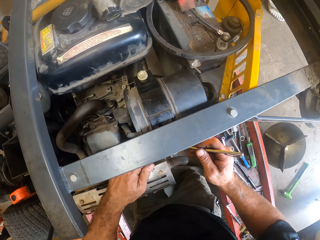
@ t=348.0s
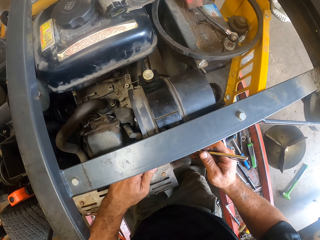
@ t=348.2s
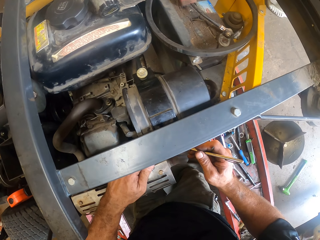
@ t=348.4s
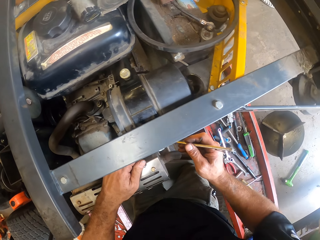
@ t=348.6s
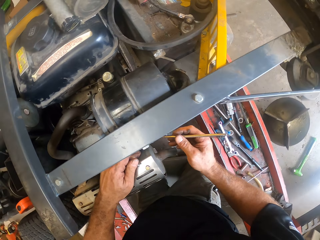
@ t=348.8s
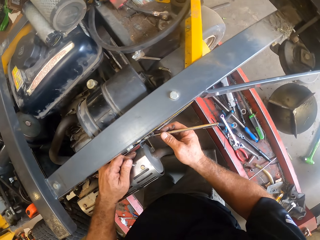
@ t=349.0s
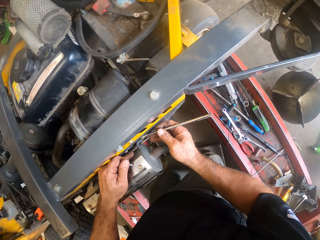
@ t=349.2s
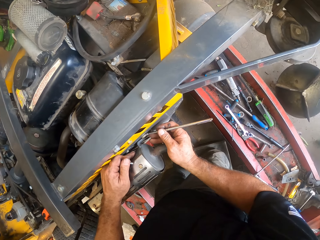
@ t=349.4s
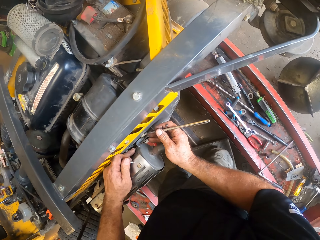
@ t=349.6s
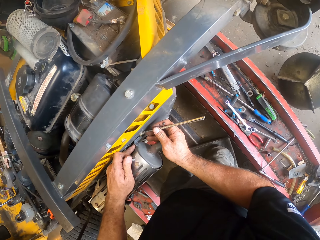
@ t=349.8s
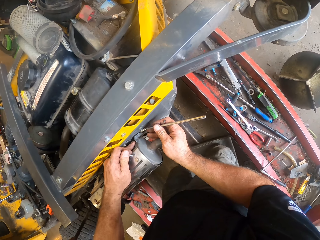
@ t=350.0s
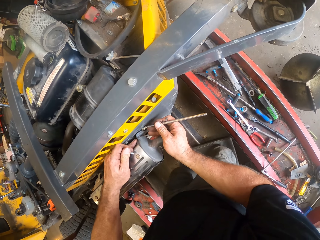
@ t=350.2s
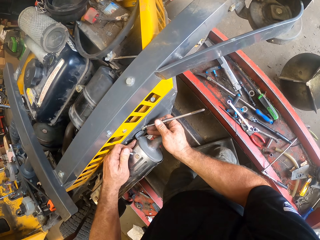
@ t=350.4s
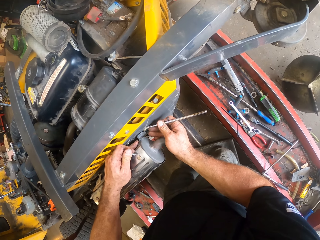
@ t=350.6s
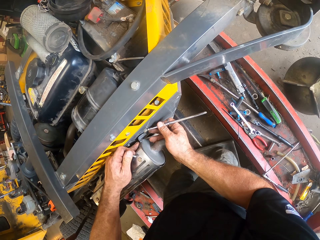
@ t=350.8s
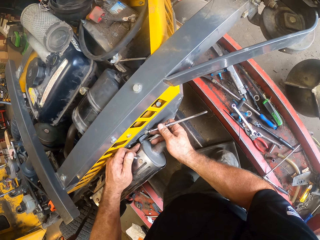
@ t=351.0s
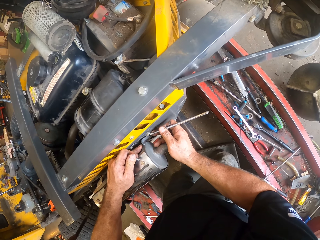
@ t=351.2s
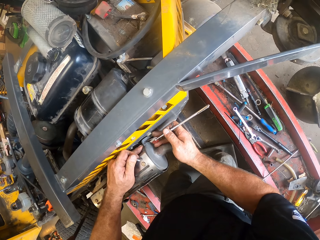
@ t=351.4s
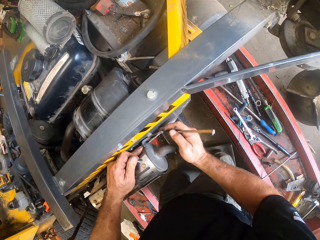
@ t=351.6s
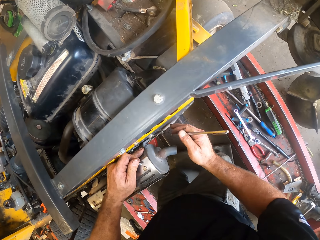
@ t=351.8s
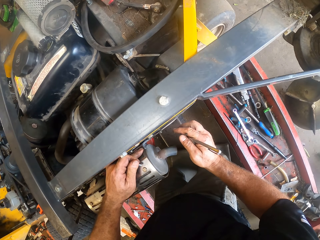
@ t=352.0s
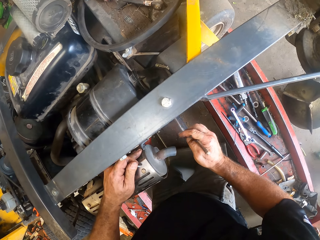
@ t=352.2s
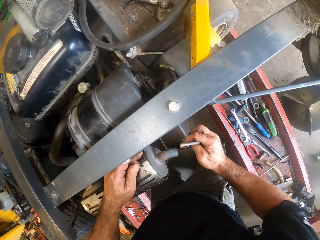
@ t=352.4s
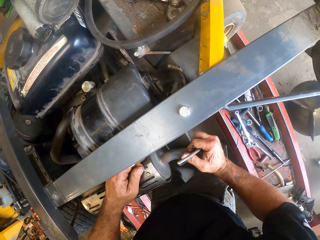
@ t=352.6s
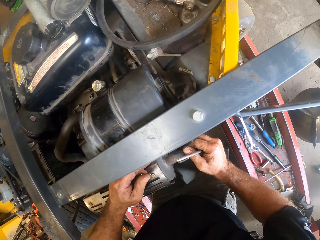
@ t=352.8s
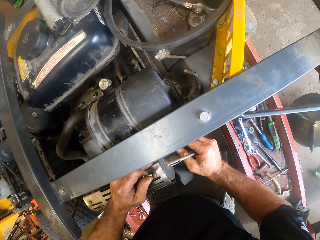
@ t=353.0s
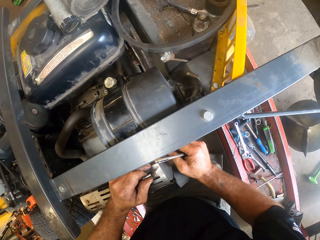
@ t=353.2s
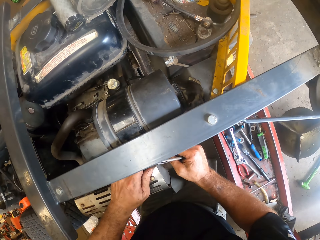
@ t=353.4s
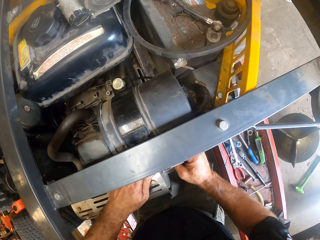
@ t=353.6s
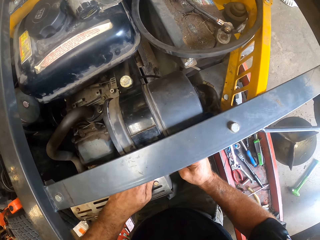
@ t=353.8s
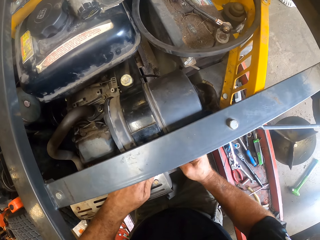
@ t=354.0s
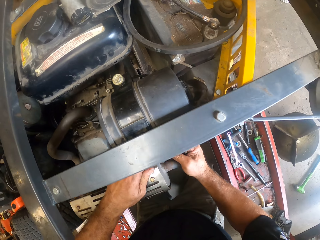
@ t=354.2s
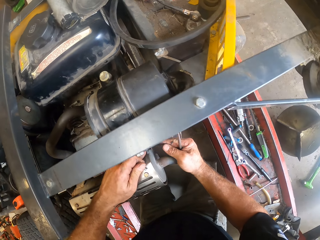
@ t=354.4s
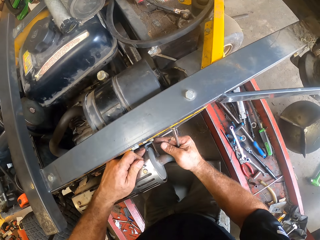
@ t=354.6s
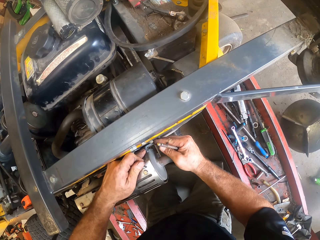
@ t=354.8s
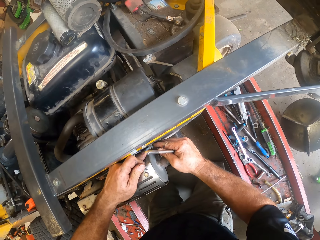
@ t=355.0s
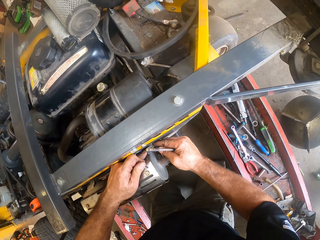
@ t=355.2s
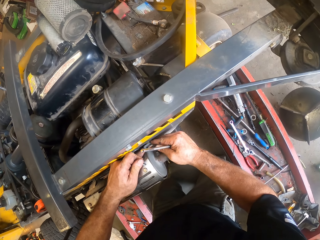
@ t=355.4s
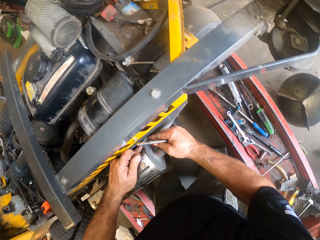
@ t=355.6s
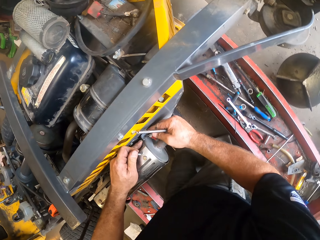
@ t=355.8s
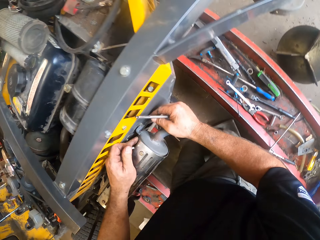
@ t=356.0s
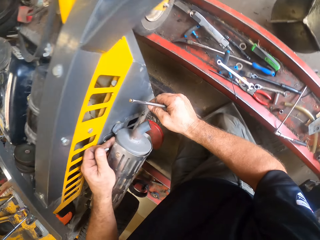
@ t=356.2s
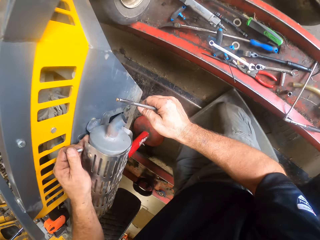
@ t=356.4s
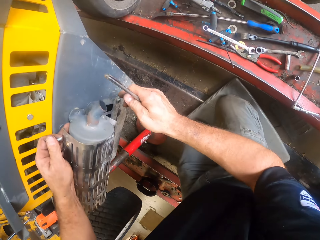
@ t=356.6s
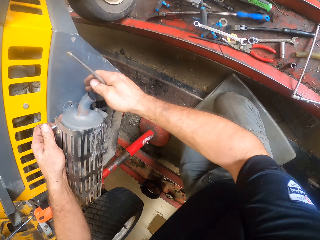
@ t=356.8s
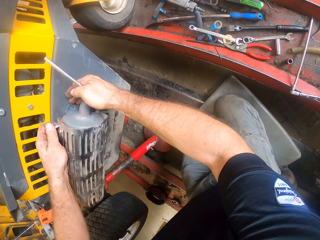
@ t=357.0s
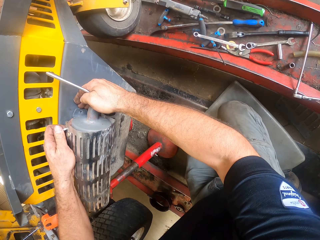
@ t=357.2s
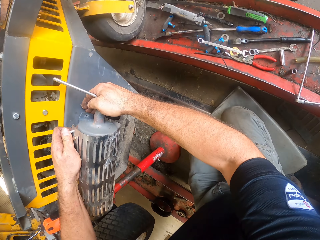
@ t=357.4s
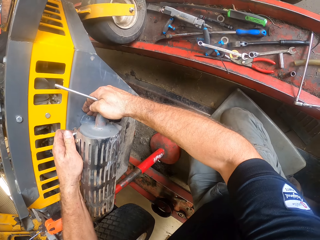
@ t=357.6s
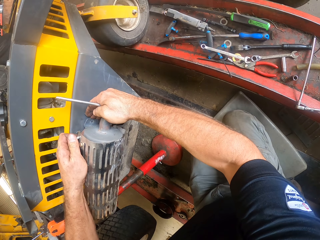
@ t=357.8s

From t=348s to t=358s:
The camera wearer works on the lawn mower with the picker.

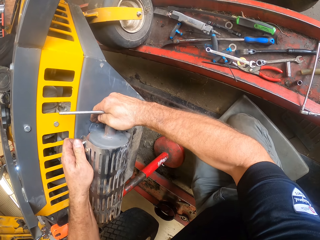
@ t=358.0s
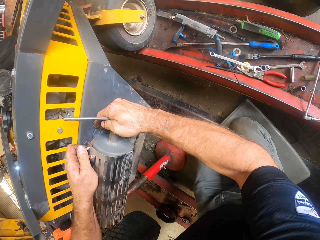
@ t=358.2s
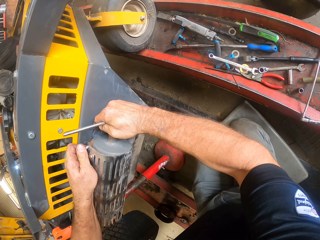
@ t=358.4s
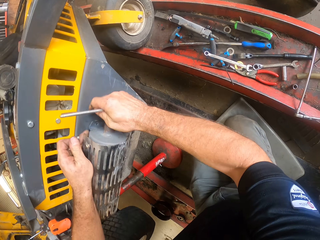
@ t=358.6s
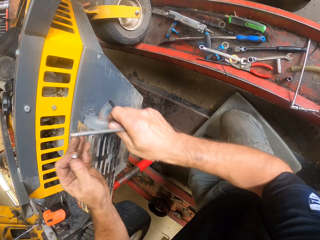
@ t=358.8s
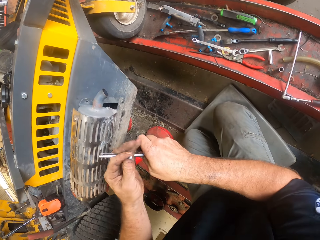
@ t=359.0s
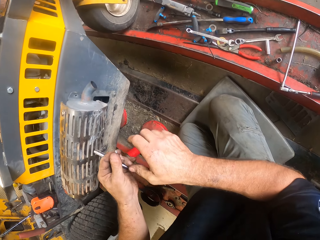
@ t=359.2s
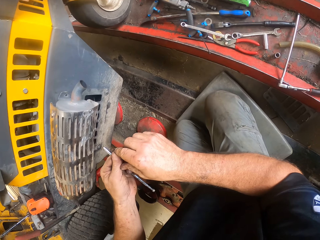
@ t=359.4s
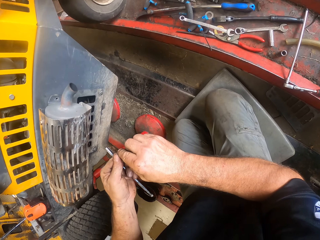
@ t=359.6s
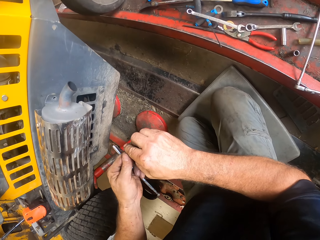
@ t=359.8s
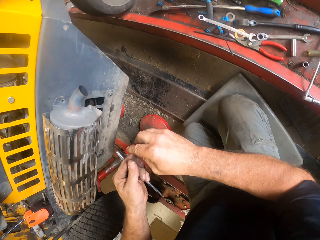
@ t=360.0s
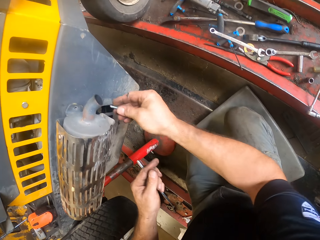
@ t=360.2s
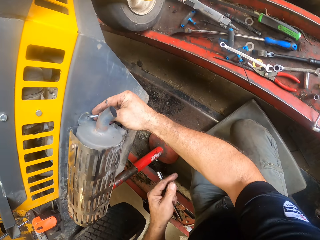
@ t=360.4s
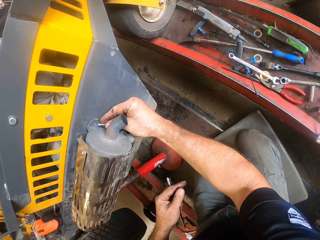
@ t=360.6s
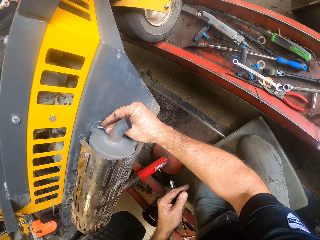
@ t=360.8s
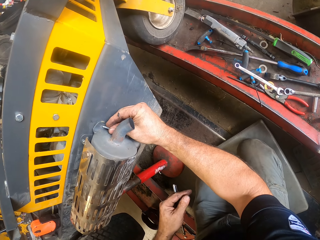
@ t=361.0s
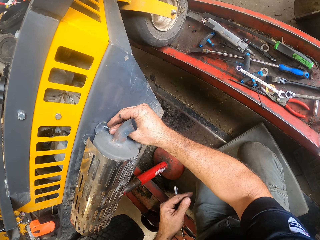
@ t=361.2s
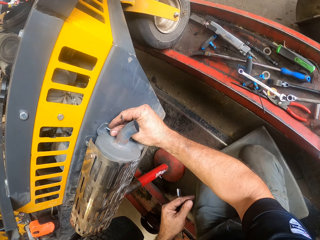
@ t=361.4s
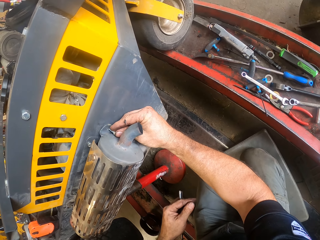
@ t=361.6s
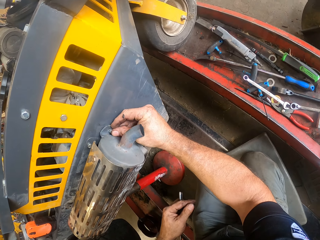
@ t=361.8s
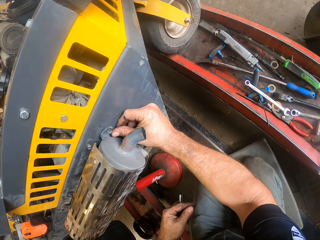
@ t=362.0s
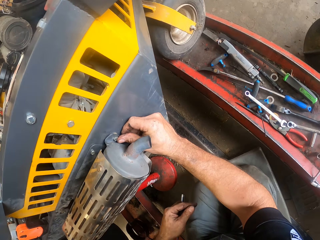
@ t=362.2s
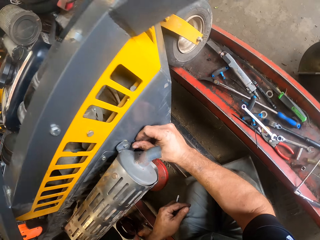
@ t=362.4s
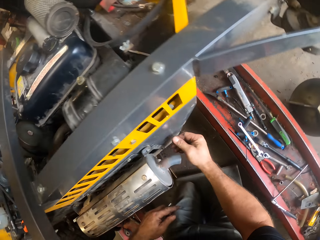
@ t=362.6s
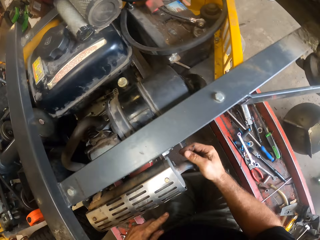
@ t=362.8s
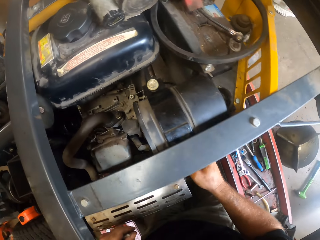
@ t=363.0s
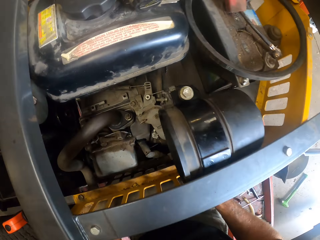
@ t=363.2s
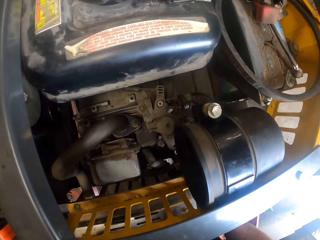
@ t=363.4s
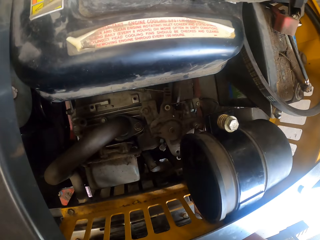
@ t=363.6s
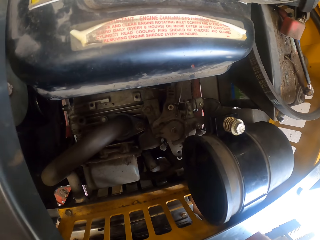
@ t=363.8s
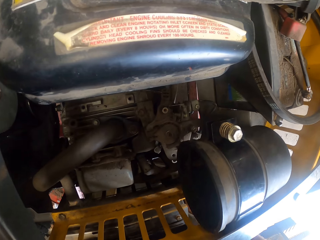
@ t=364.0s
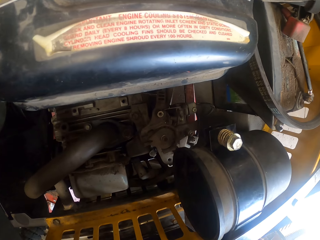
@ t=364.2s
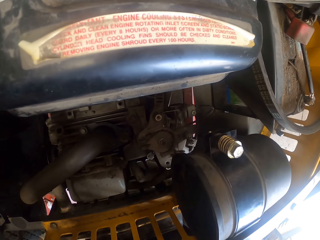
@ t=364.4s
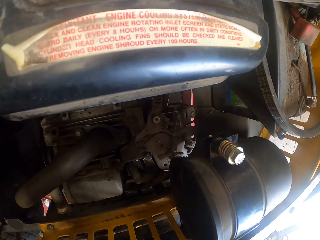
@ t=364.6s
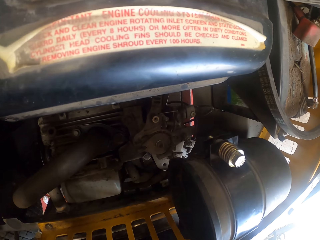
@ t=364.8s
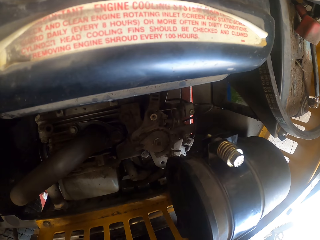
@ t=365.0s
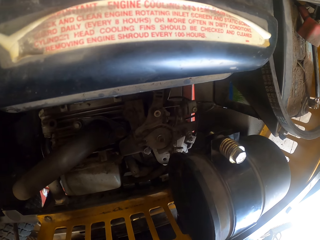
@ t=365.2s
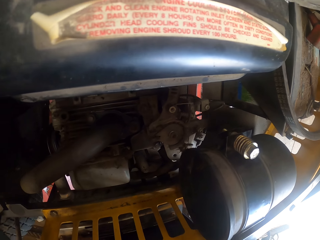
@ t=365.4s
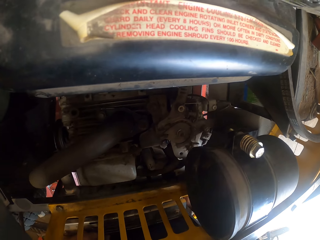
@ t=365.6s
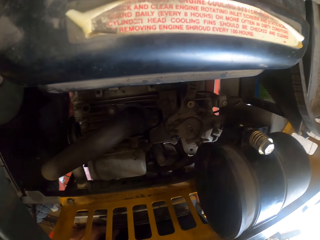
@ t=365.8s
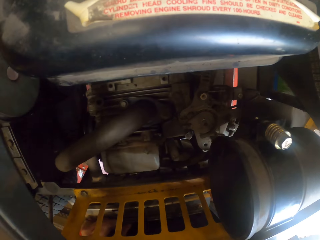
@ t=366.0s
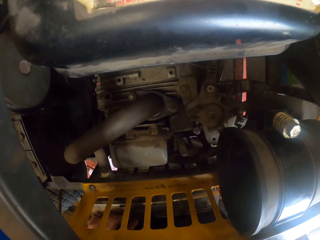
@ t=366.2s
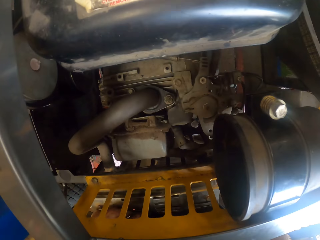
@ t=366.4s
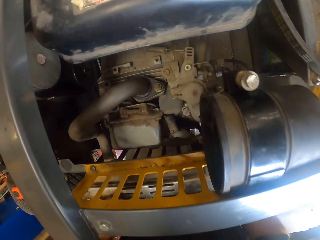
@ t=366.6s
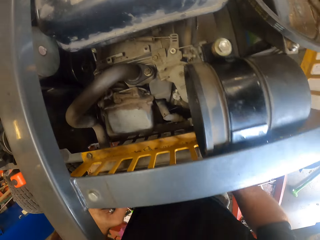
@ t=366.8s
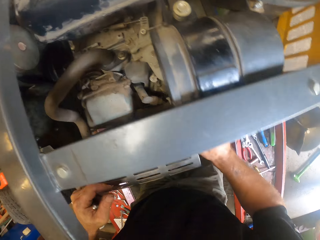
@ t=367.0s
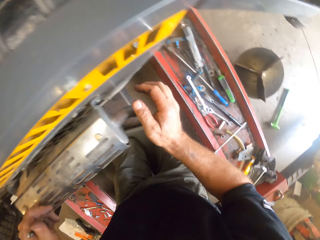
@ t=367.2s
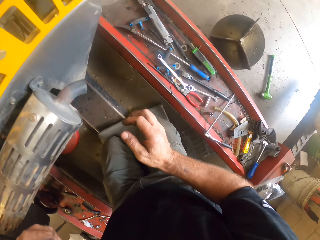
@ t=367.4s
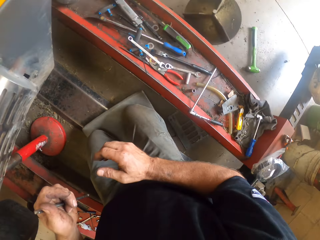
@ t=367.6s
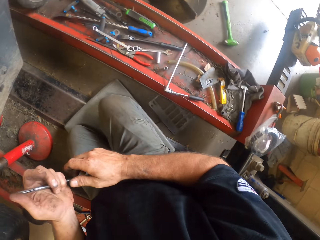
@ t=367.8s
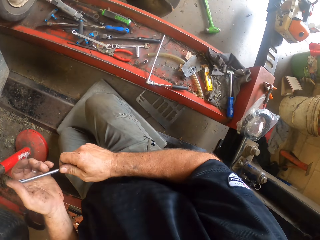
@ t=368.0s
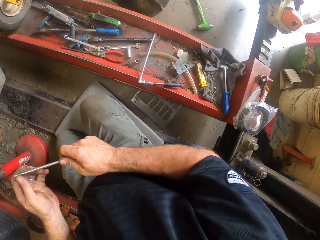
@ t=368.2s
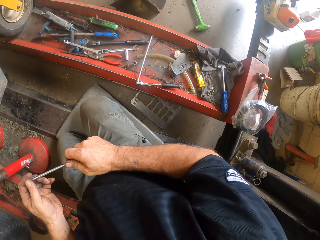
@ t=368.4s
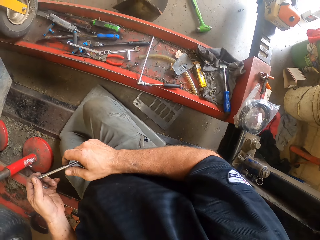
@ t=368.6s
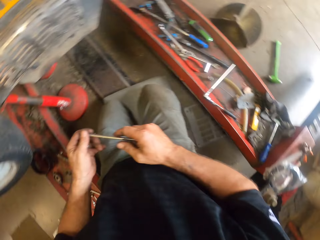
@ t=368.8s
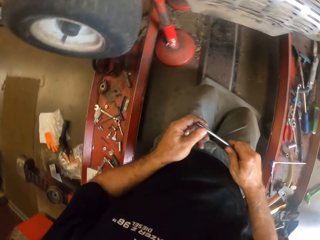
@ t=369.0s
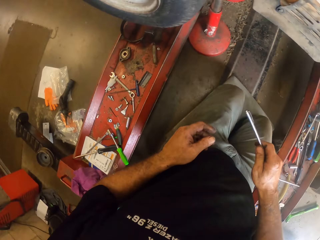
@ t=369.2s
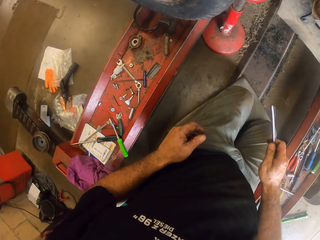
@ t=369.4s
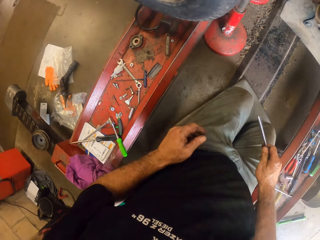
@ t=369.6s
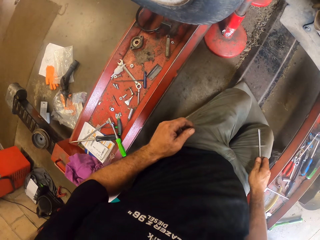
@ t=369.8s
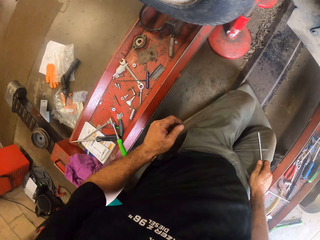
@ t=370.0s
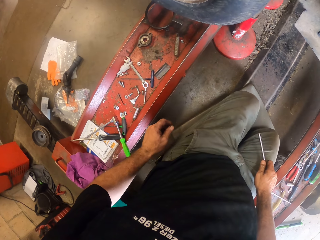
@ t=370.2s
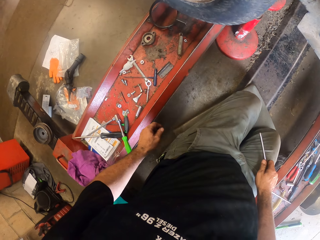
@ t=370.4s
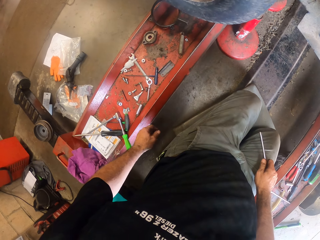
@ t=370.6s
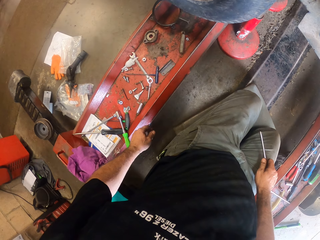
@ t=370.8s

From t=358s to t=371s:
The camera wearer screws another nut on the lawn mower. They look around.
